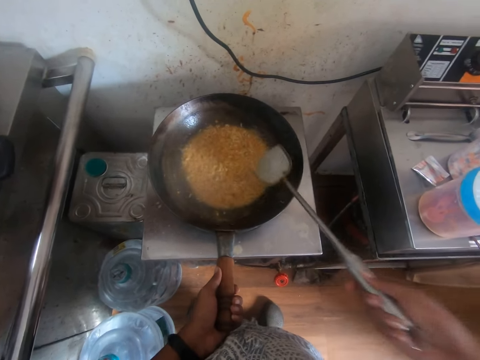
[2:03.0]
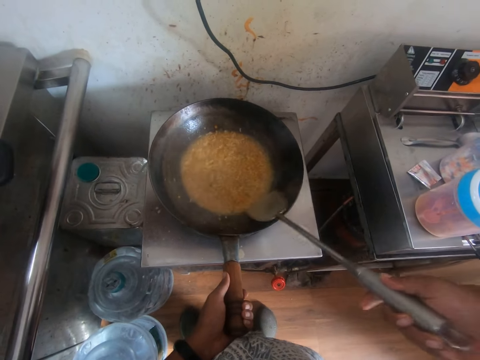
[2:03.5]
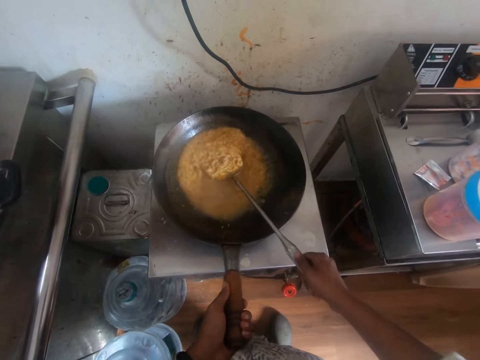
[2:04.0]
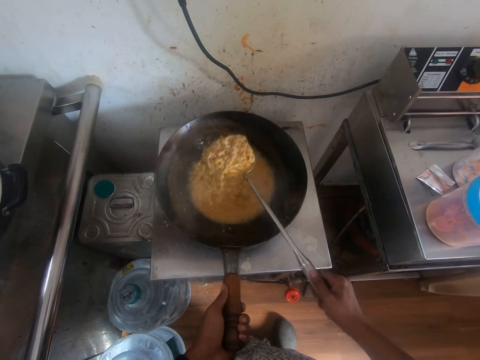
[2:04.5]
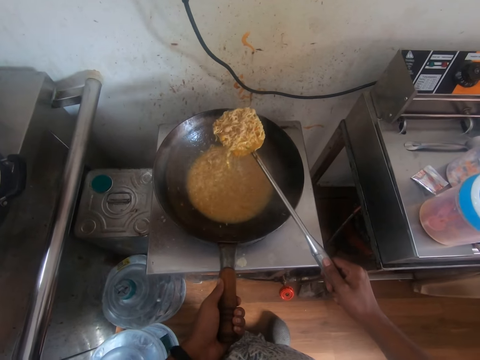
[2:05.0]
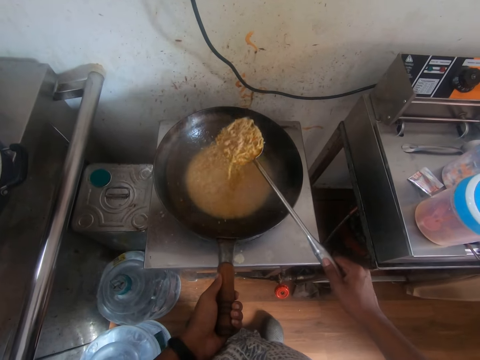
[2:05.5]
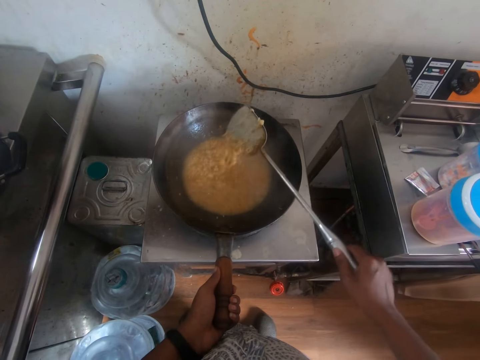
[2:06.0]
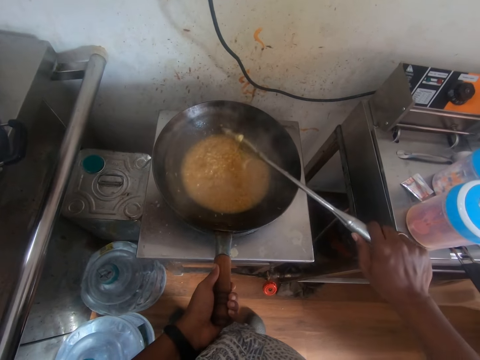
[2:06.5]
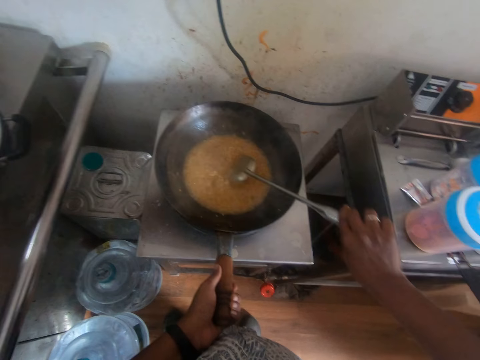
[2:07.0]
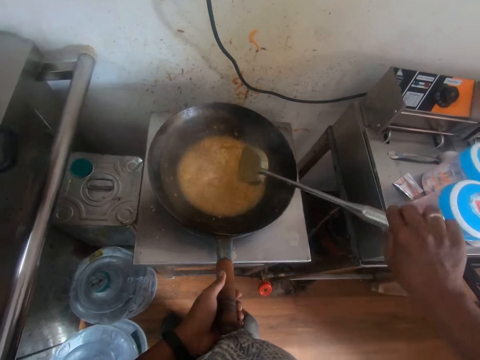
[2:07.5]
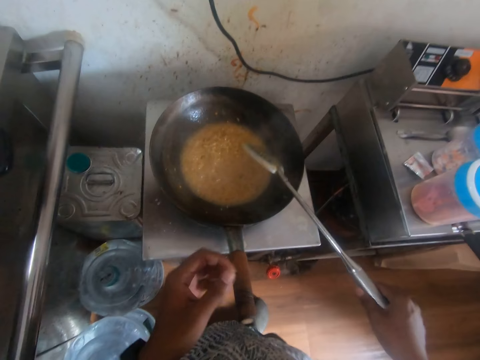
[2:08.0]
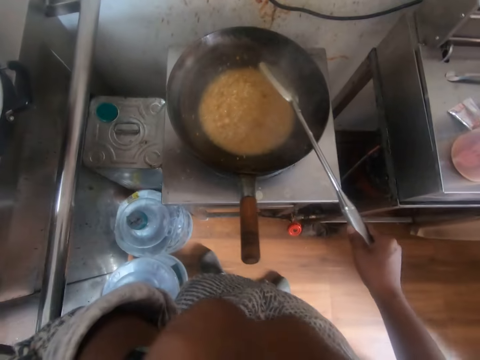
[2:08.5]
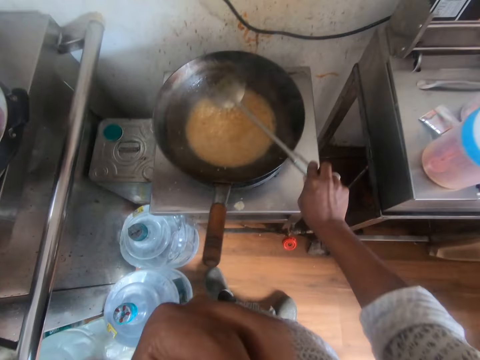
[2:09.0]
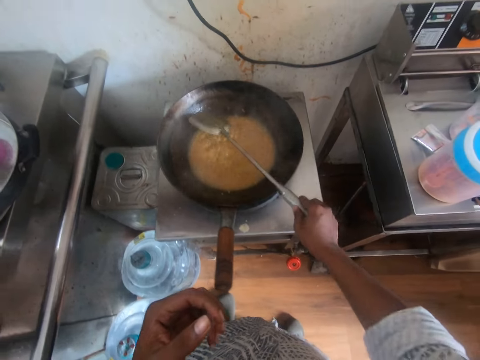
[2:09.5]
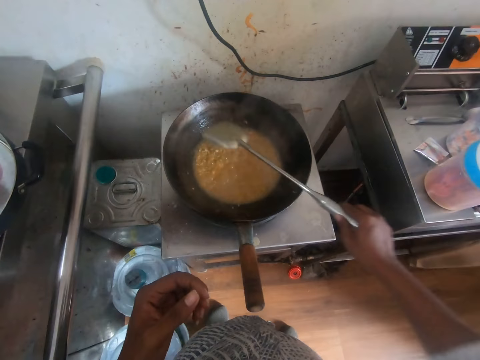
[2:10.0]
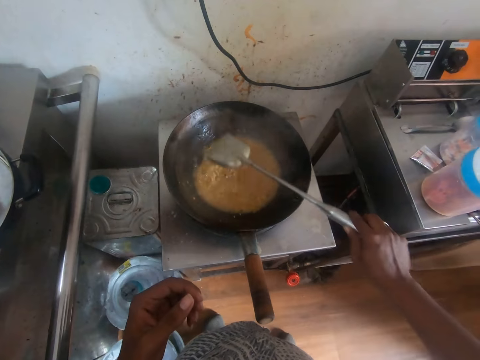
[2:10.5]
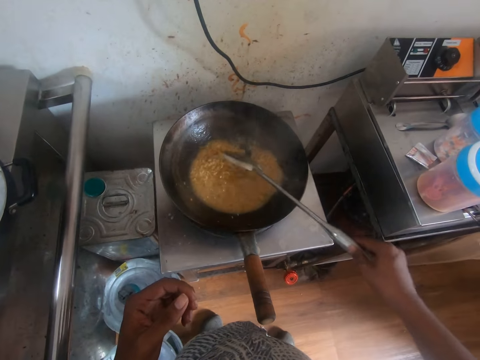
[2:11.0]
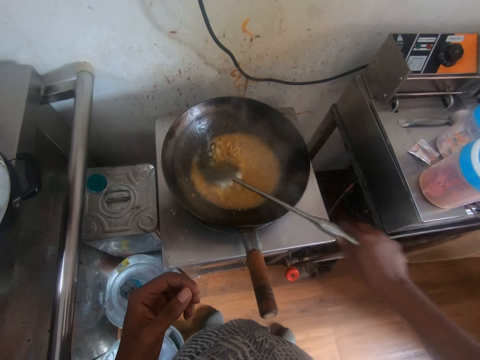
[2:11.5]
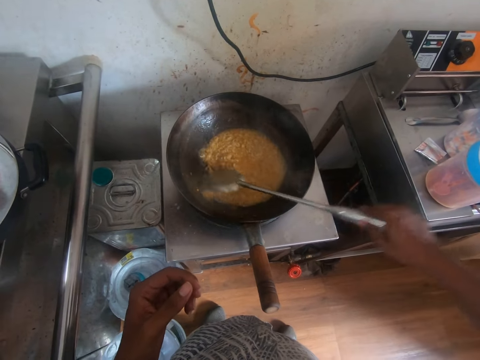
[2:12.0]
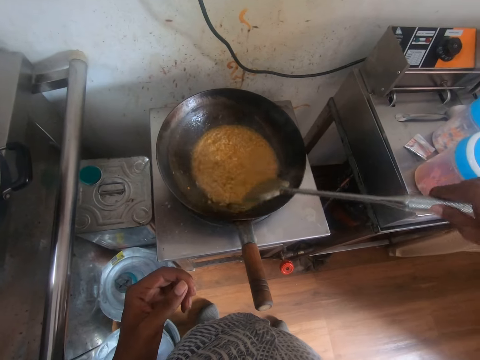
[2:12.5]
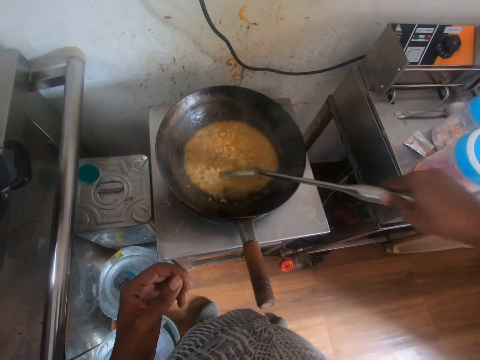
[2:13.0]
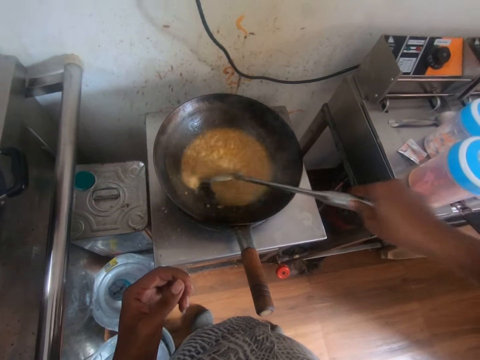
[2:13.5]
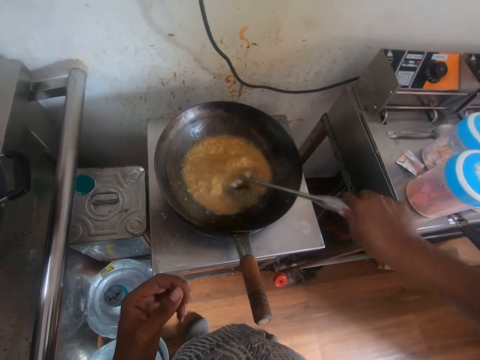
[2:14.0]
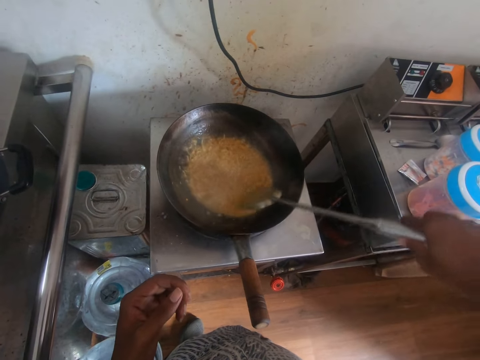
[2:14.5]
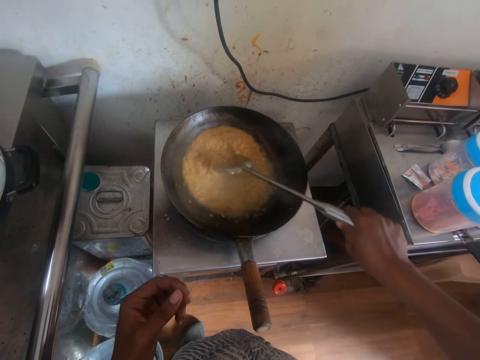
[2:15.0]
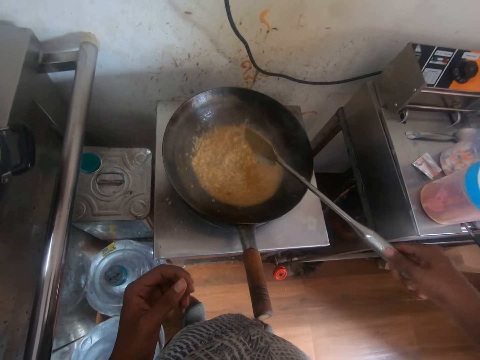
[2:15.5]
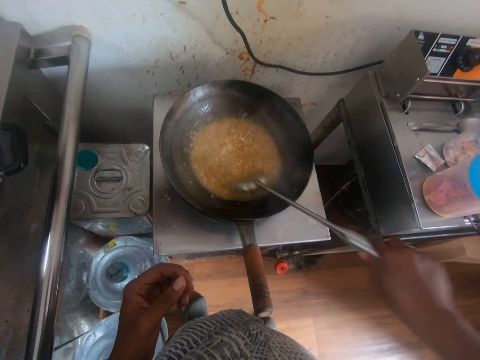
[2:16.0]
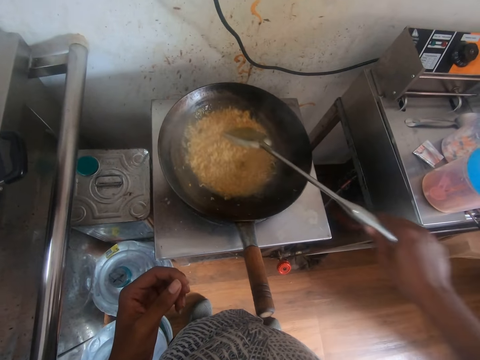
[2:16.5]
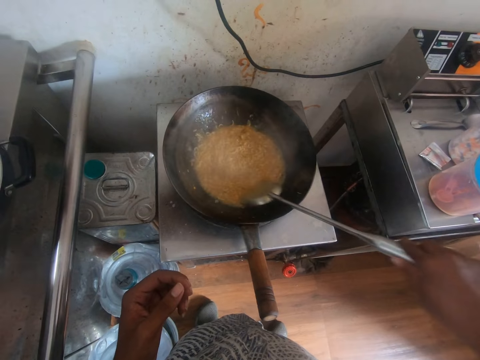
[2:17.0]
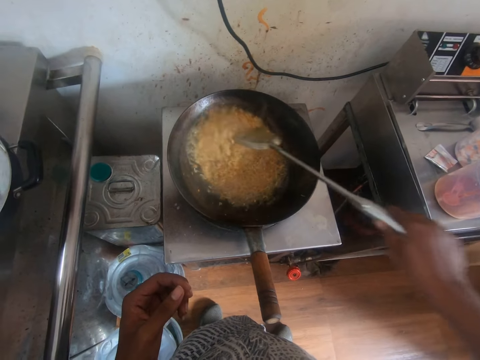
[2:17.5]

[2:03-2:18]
The camera wearer scoops the noodle soup with a spoon. He pours the noodle soup back into the pan. He touches his face with his left hand. He lifts the left hand. He stirs the noodles in the fry pan with the spatula in his right hand. He drops the left hand and scrapes the pan with the spoon. He stirs the noodle soup with the spoon.

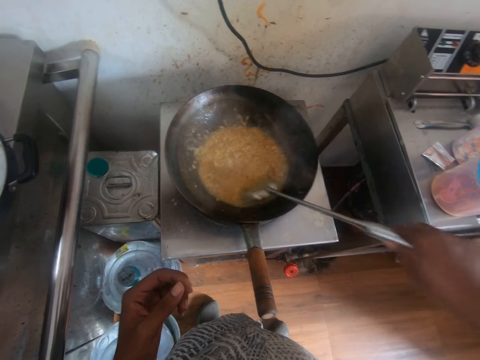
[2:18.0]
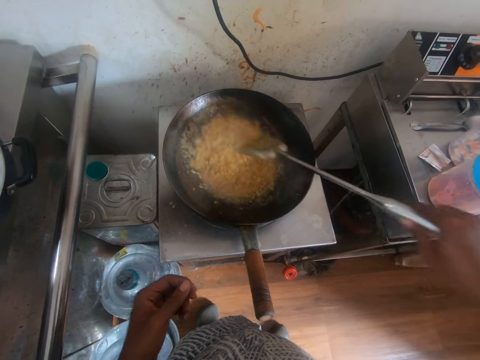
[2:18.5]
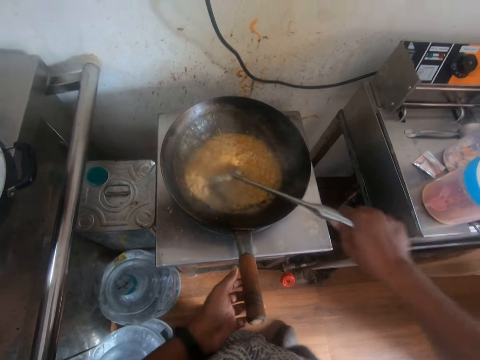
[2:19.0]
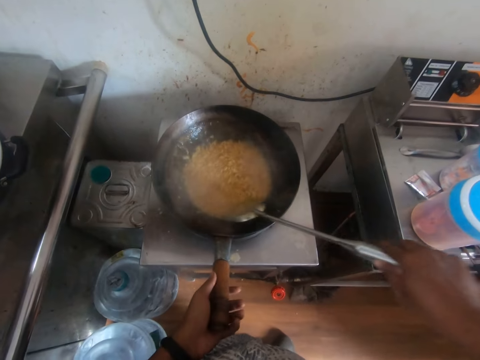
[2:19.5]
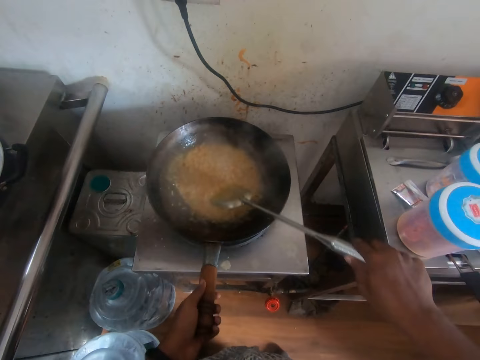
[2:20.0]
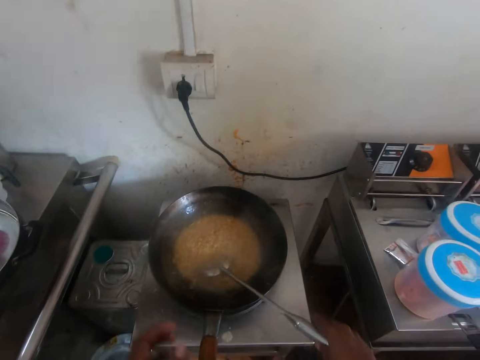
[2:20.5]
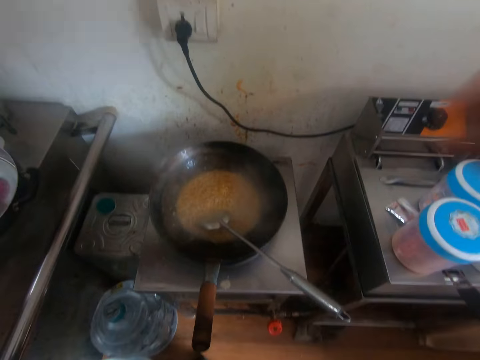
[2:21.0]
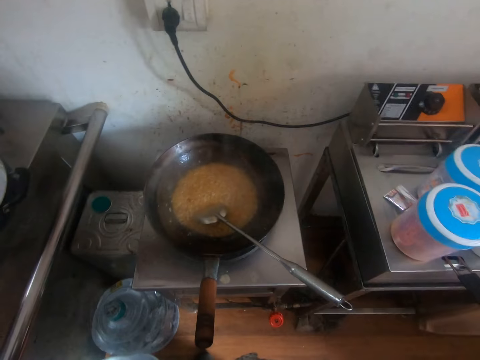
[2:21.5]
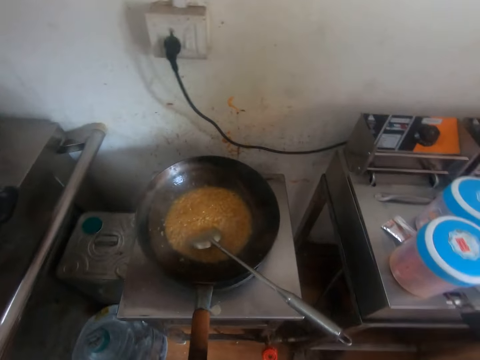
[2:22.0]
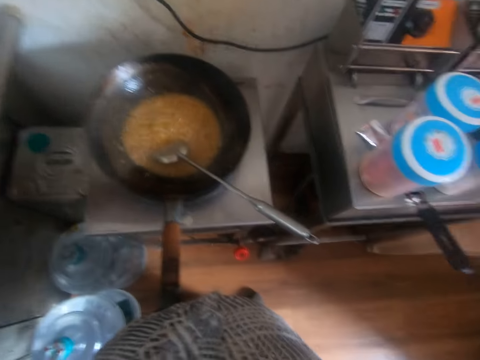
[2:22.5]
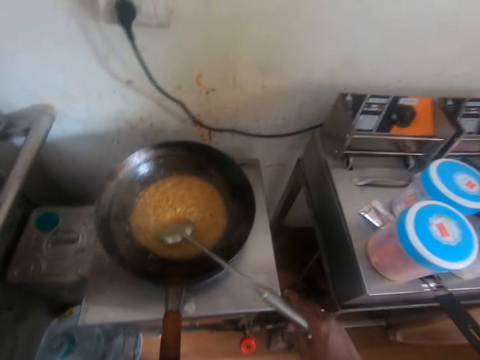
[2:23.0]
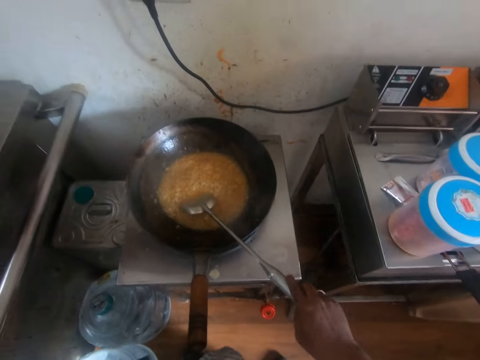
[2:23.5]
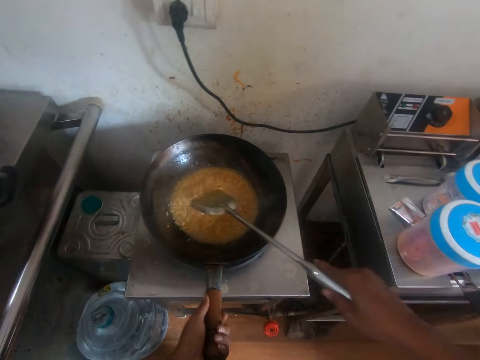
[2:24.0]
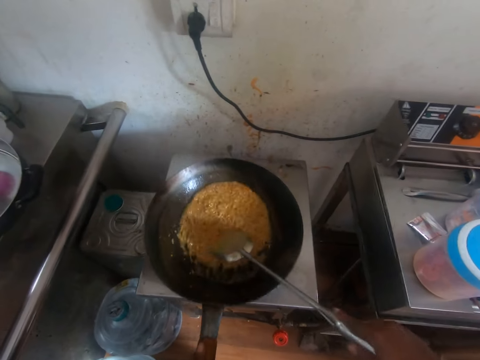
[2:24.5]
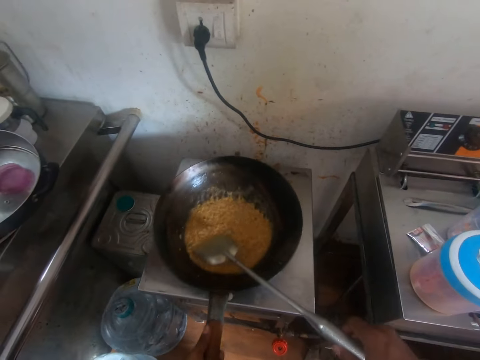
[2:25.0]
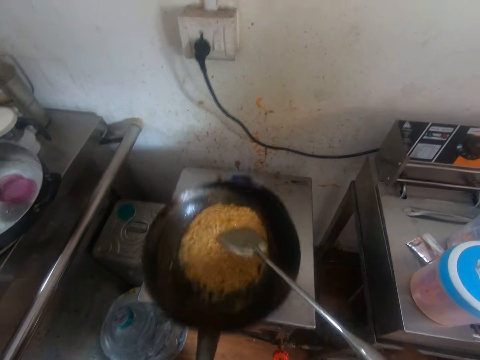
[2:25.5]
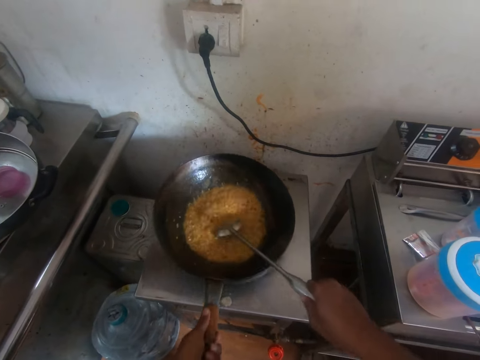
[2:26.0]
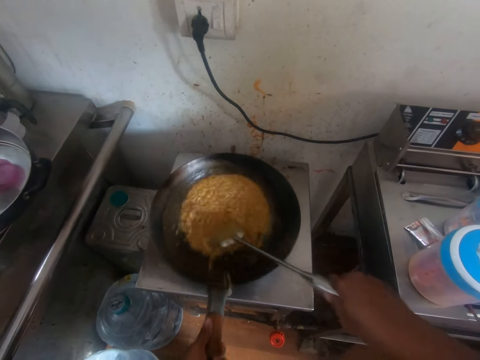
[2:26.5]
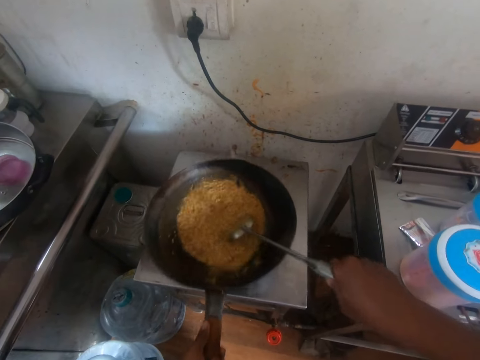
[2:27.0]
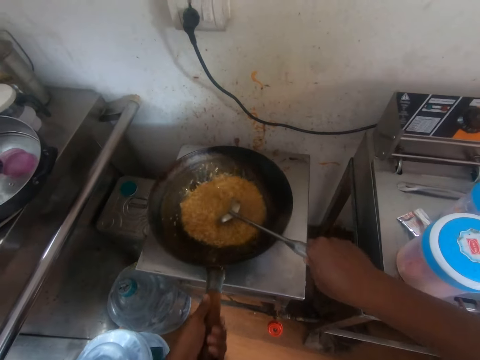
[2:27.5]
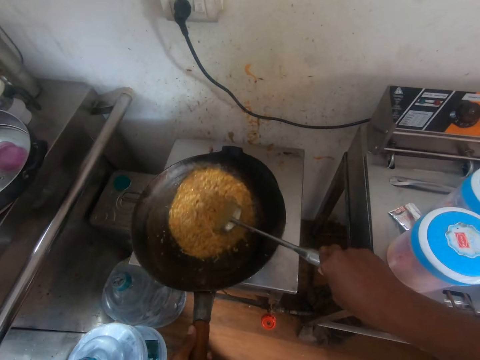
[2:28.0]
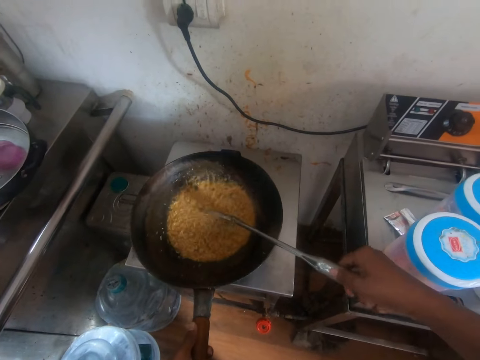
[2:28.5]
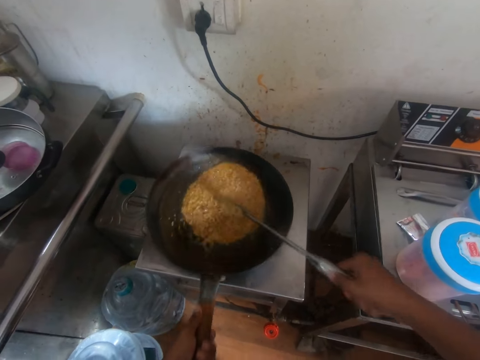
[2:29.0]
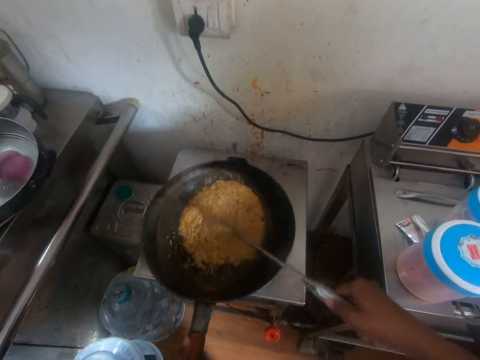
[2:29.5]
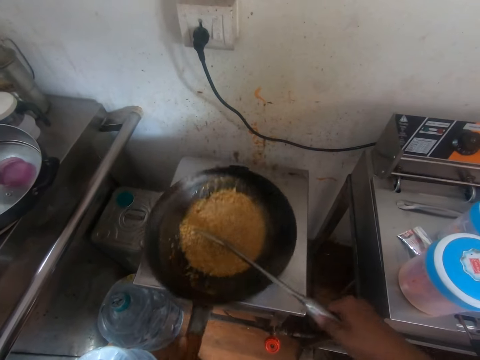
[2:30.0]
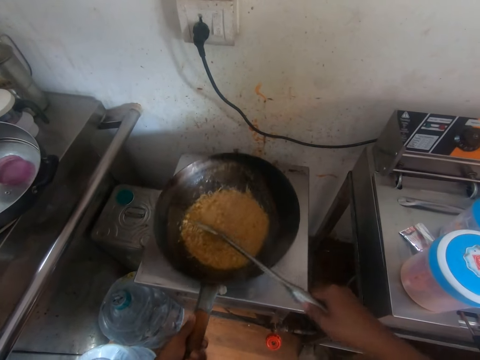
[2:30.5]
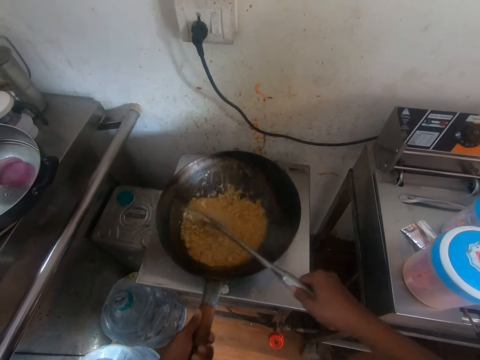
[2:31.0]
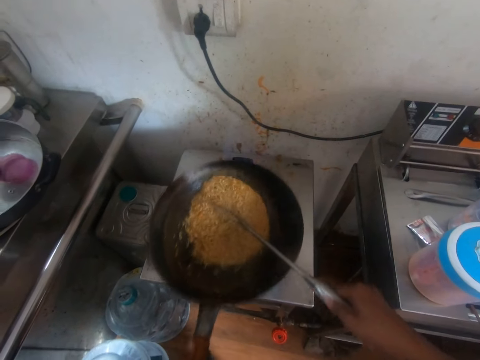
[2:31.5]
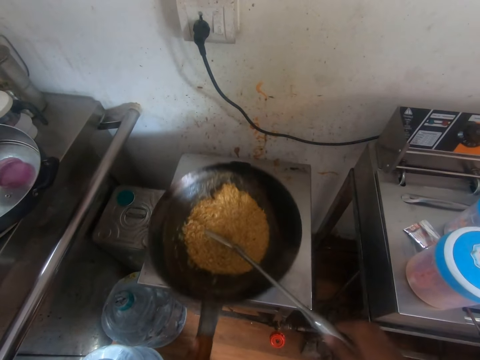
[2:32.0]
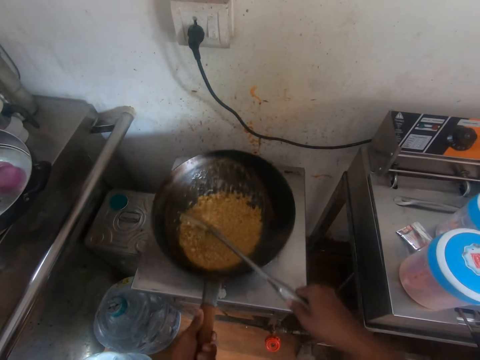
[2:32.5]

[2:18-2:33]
The camera wearer holds the fry pan on the gas stove with his left hand. He stirs the noodles in the fry pan in his left hand with the spatula in his right hand. He places the spatula in his right hand into the fry pan on the gas stove. He touches his face with both hands. He lifts both hands. He picks up the spatula from the fry pan on the gas stove with his right hand. He holds the spoon with the right hand. He shakes the fry pan on the gas stove with his left hand. He stirs the noodles in the fry pan in his left hand with the spatula in his right hand. He holds the pan with the left hand. He stirs the noodles in the fry pan again. He shakes the fry pan on the gas stove with his left hand. He moves the pan with the left hand. He stirs the noodle soup with the spoon.
